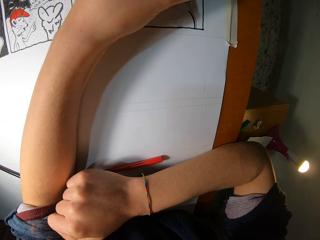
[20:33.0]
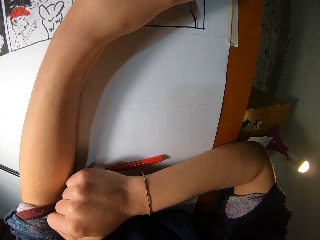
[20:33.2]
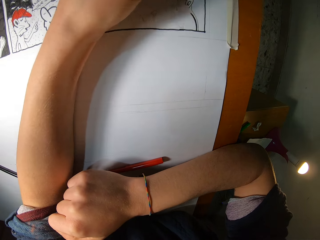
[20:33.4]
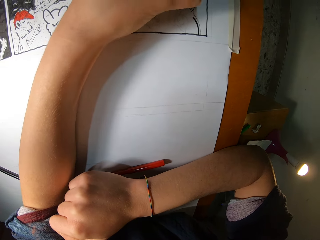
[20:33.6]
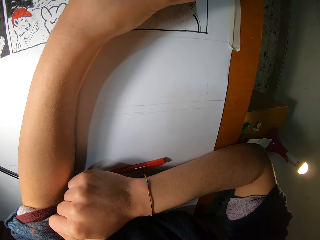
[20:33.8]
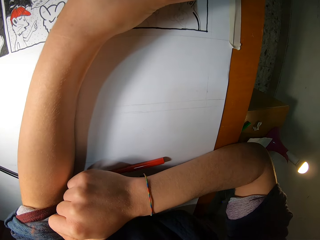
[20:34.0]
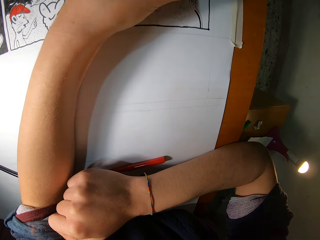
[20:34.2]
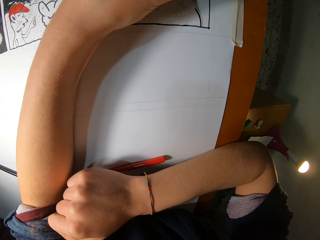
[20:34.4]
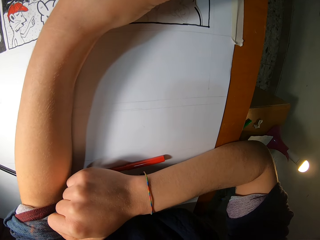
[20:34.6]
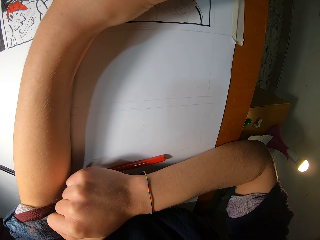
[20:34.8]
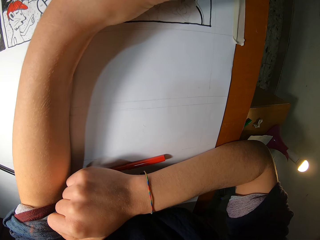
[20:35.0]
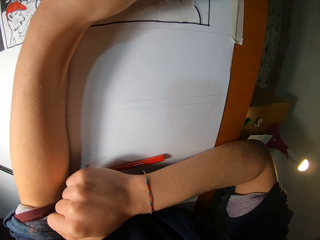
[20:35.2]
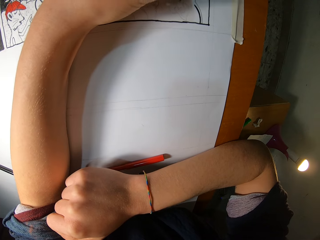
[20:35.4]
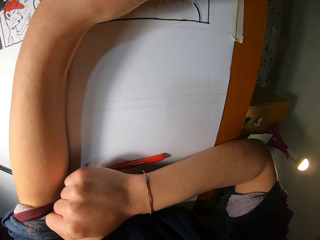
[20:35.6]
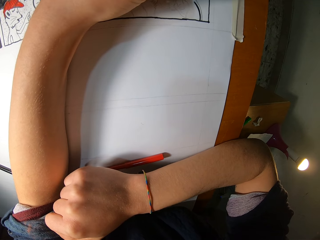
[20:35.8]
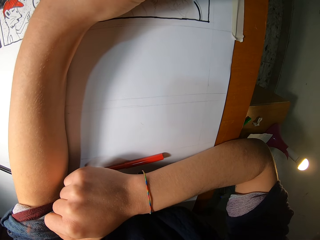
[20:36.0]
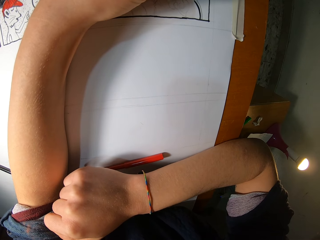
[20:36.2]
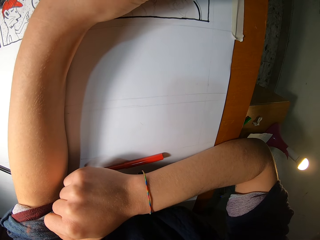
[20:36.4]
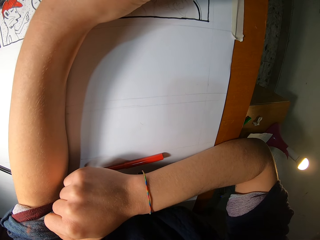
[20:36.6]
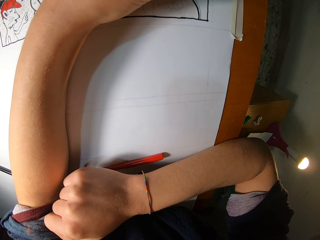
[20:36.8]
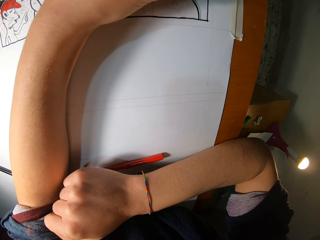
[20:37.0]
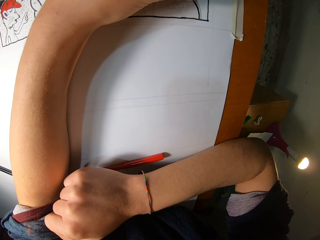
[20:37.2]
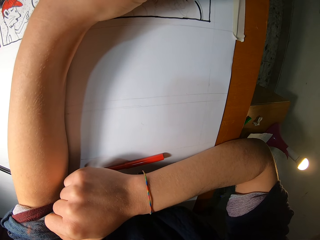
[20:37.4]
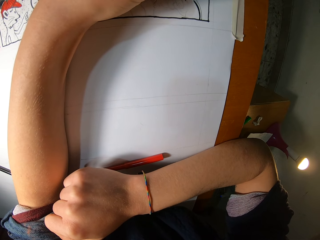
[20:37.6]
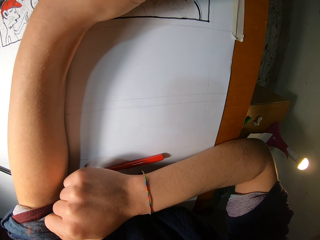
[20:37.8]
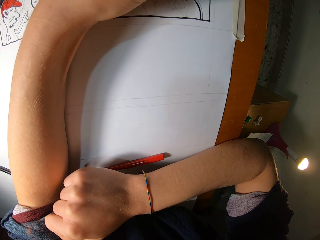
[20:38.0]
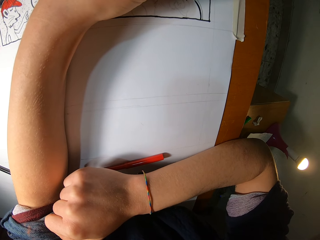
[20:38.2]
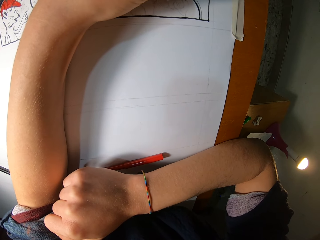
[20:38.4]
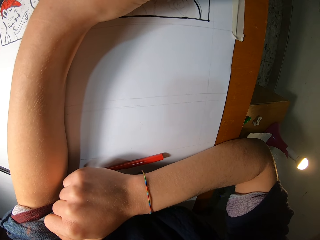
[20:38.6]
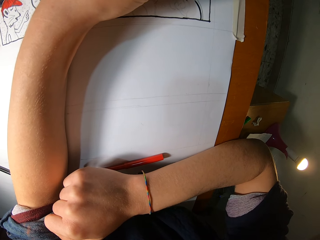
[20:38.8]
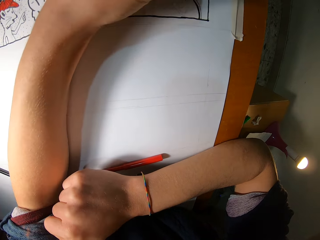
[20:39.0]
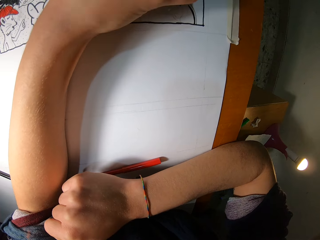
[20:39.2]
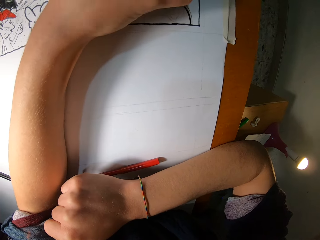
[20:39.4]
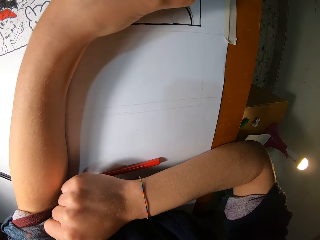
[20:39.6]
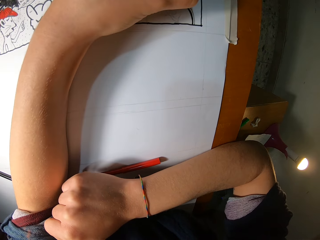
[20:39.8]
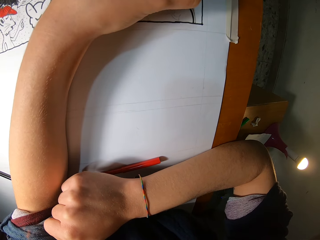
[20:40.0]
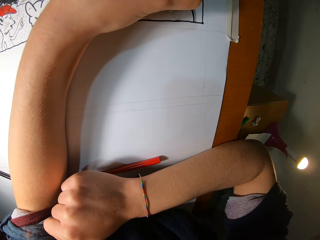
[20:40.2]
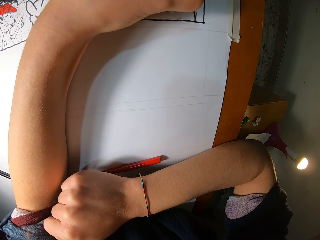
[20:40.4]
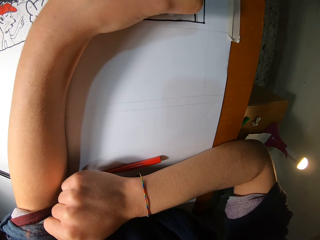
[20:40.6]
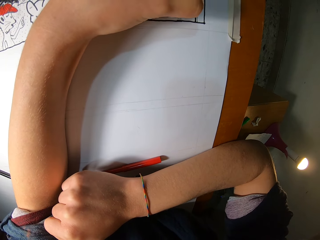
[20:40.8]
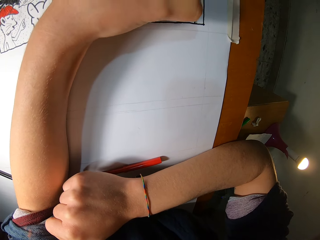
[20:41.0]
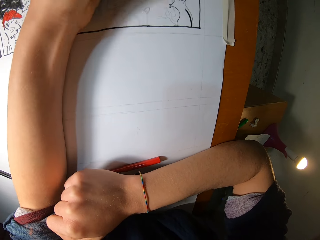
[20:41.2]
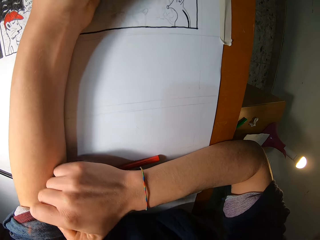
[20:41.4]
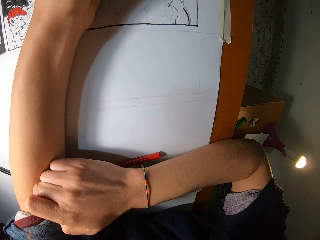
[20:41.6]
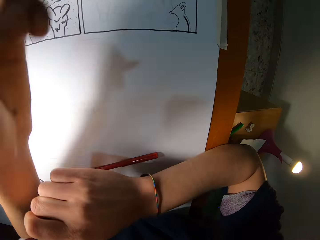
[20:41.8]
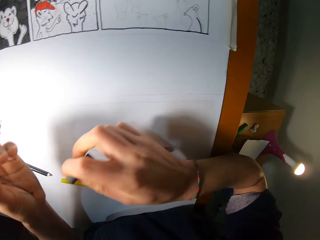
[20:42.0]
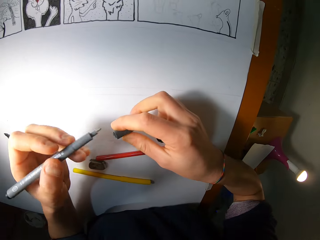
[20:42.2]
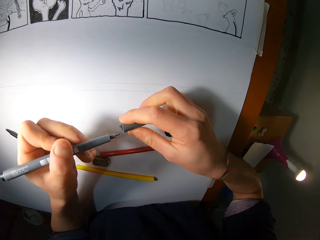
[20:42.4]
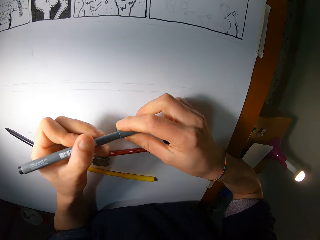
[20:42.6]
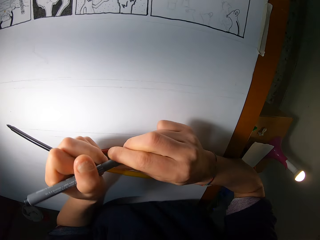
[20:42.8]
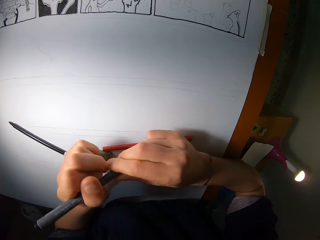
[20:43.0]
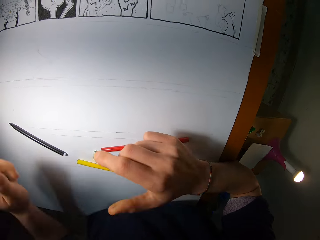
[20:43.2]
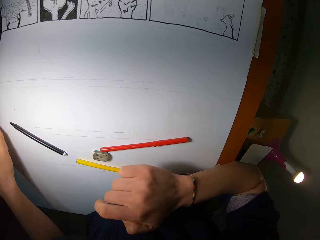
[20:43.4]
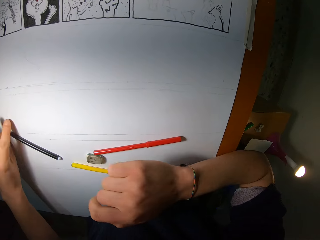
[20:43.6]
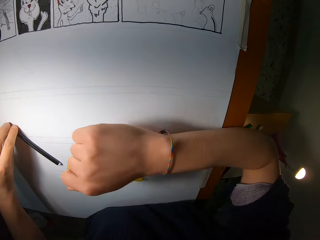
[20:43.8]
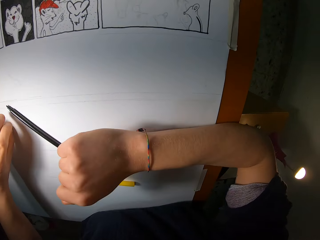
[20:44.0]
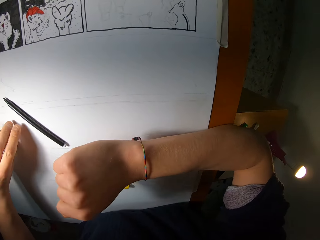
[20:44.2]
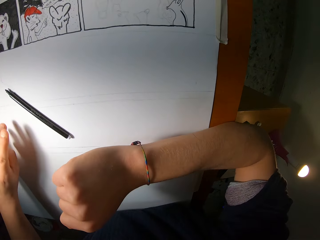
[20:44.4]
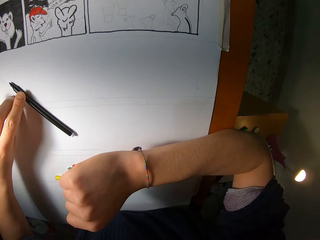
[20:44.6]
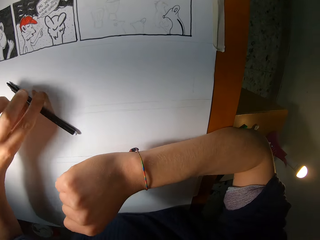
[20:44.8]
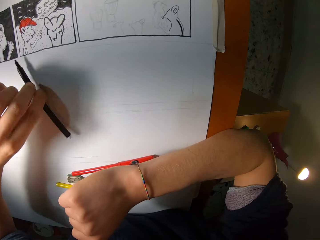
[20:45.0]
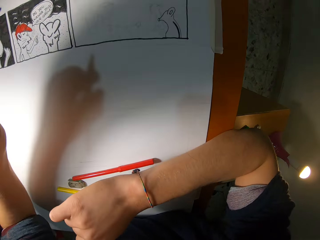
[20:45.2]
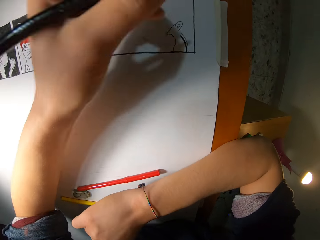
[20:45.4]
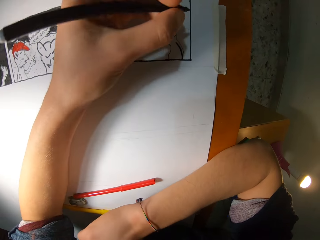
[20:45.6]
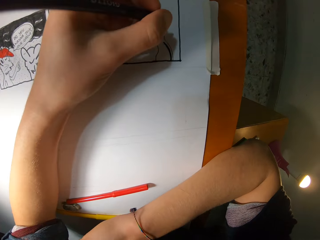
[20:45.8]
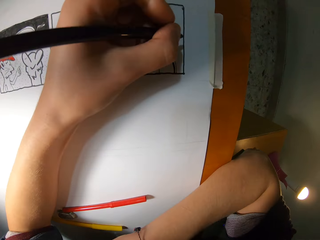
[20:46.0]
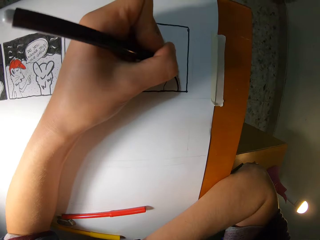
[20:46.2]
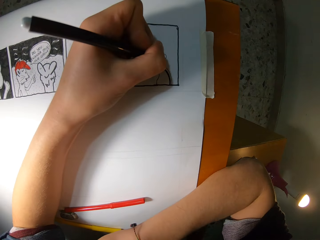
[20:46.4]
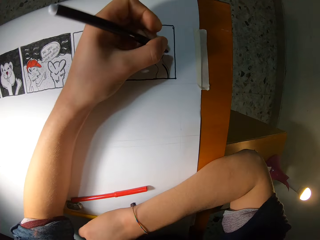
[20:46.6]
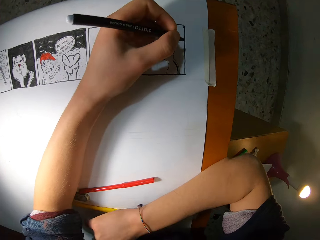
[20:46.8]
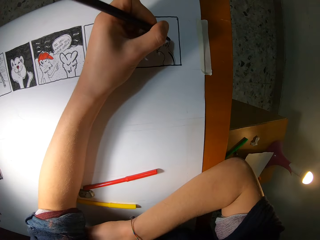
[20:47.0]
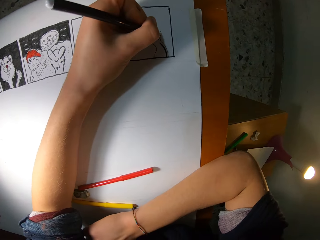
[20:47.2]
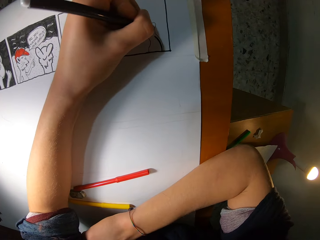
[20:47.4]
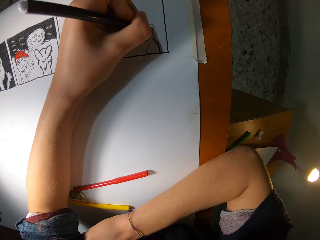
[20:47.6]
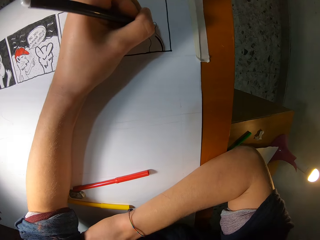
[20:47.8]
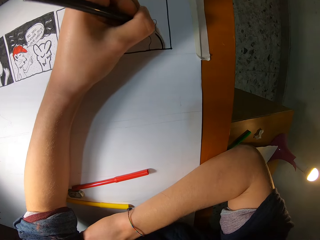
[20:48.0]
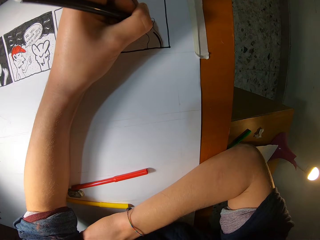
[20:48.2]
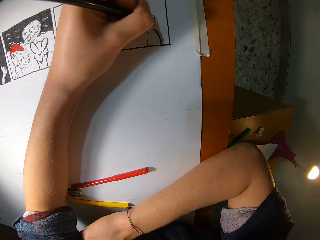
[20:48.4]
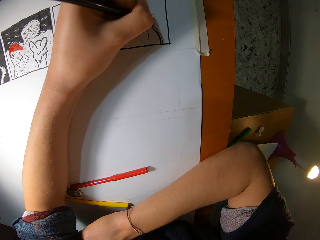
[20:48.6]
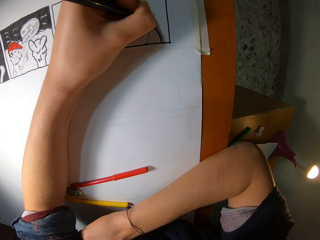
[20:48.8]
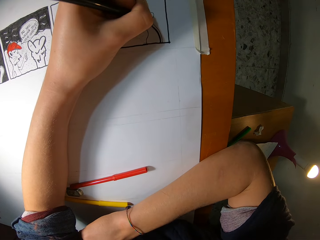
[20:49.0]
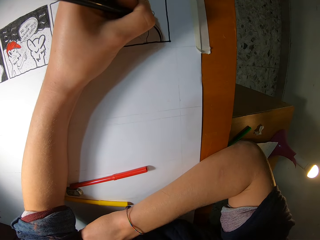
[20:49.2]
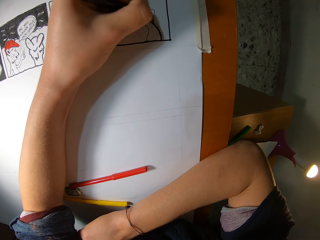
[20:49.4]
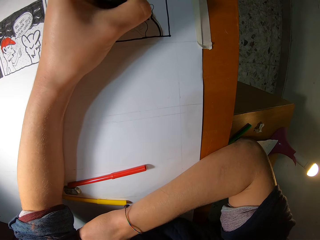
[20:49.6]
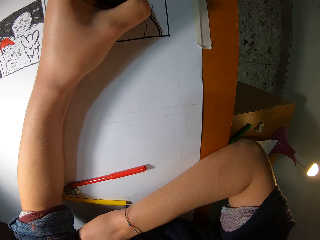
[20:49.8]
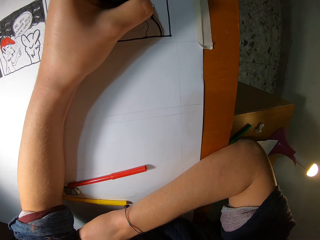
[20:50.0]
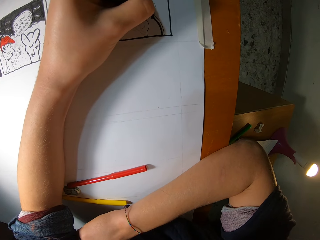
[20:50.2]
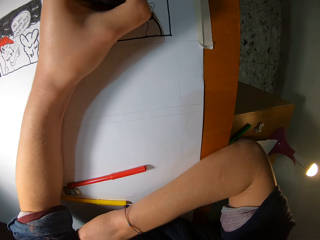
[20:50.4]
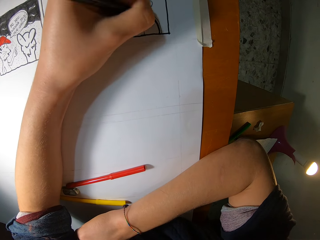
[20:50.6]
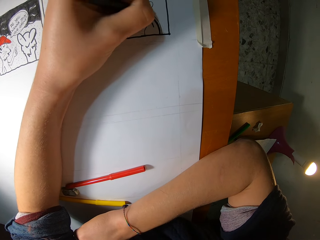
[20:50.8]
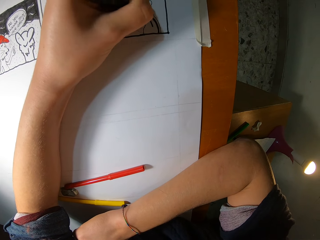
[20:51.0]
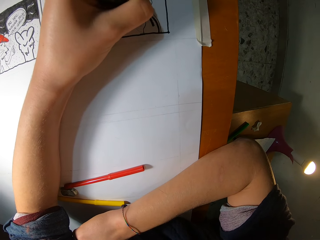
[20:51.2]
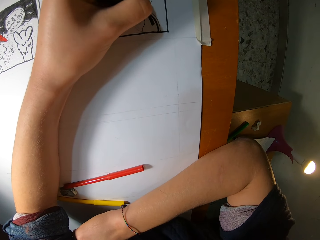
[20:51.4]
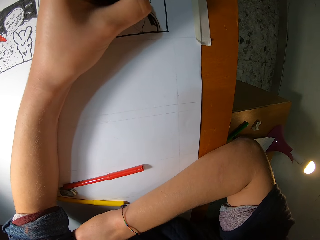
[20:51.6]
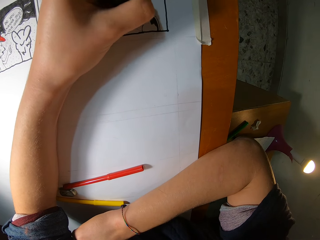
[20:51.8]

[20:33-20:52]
The camera wearer holds the pen or marker. He closes the marker with the marker cap with both hands. He puts the pen down. He picks the marker from the paper with his left hand. He holds the black pen. He colors on the paper with the marker in his left hand.

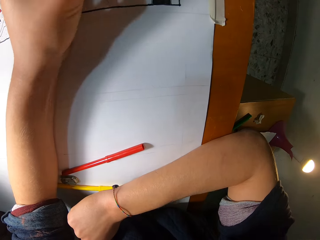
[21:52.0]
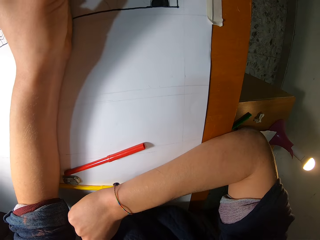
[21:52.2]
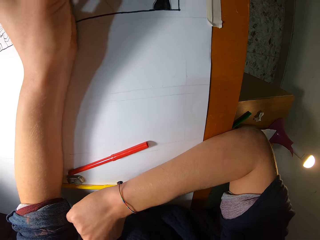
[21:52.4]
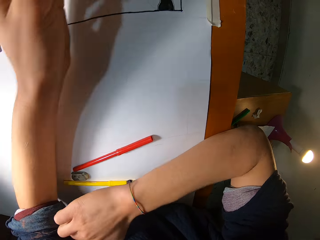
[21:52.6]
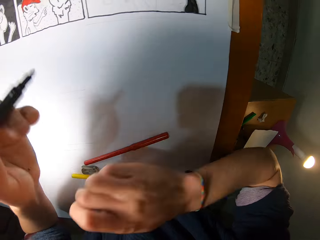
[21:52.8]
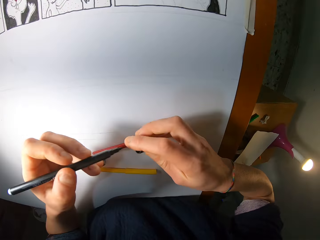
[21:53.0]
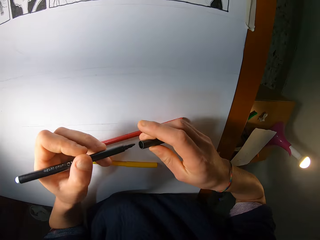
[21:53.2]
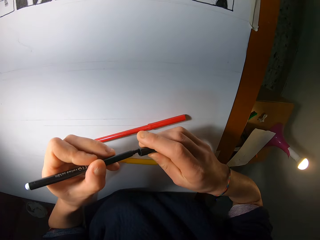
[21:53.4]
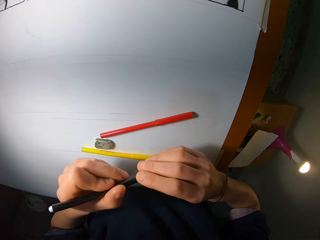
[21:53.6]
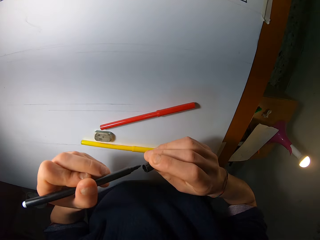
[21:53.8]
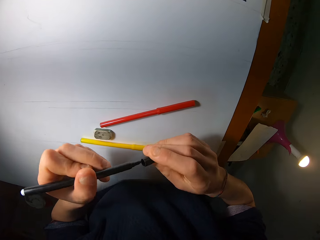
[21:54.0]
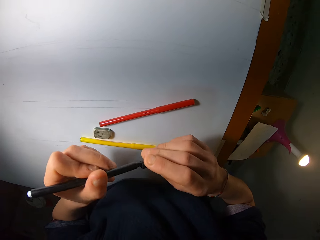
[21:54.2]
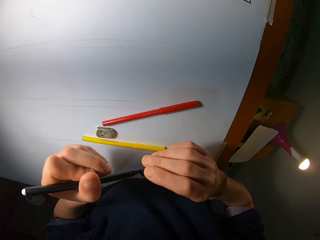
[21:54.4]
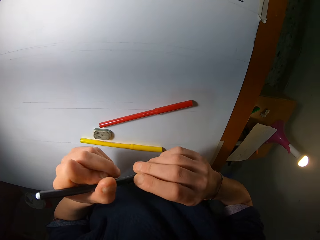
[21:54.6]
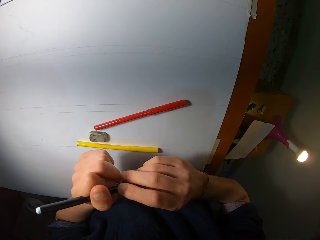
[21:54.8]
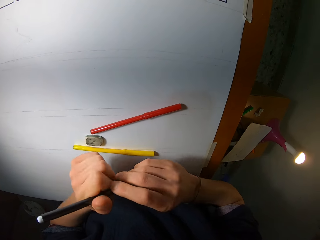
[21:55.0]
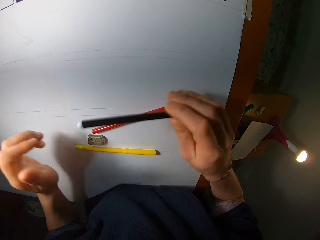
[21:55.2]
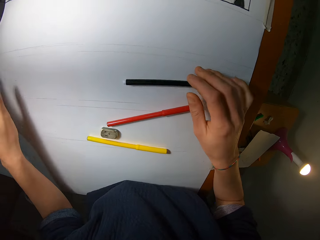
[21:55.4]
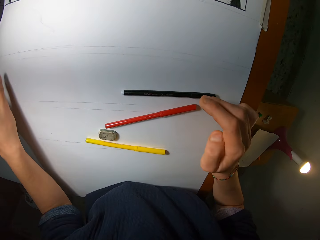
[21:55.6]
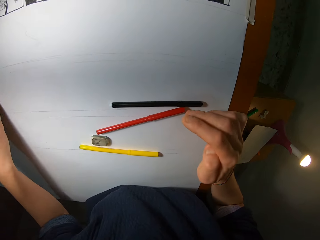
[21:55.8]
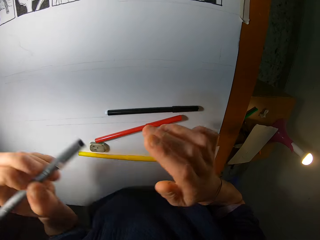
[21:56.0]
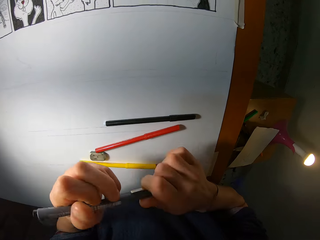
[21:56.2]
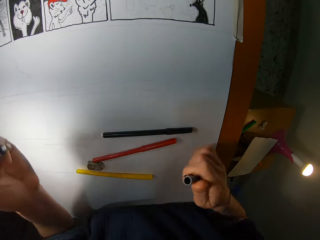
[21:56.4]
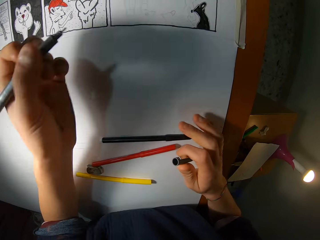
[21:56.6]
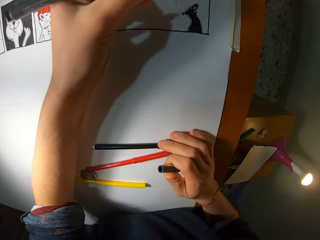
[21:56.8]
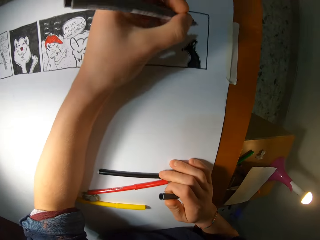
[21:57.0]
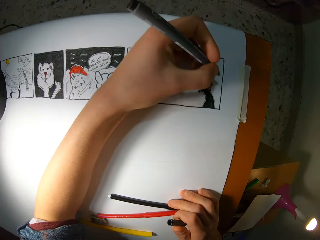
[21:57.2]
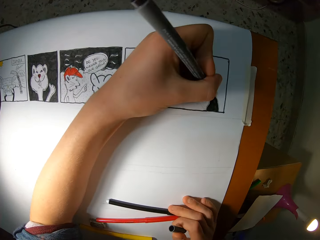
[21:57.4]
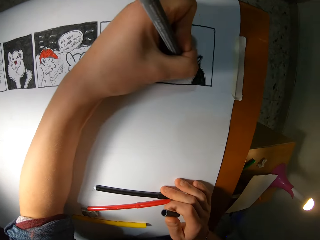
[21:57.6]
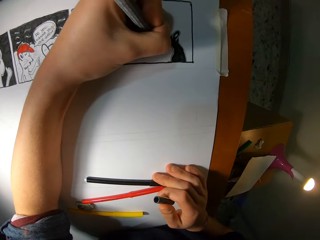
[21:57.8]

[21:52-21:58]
The camera wearer closes the black marker with the marker cap with both hands. He drops the marker on the paper with his right hand. He picks up the grey pen or marker. He opens the marker with both hands. He holds the lid with the right hand. He traces on the paper with the marker in his left hand.
